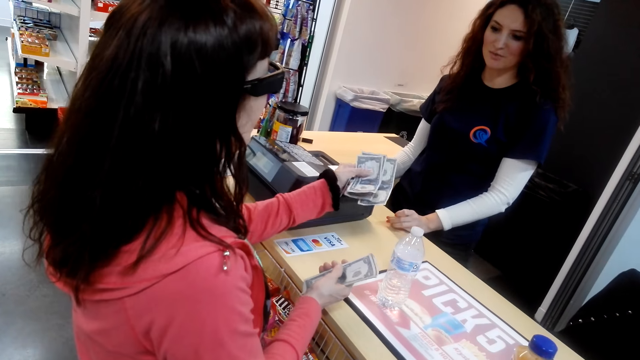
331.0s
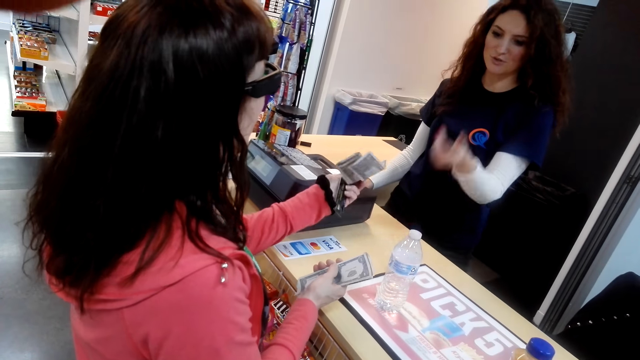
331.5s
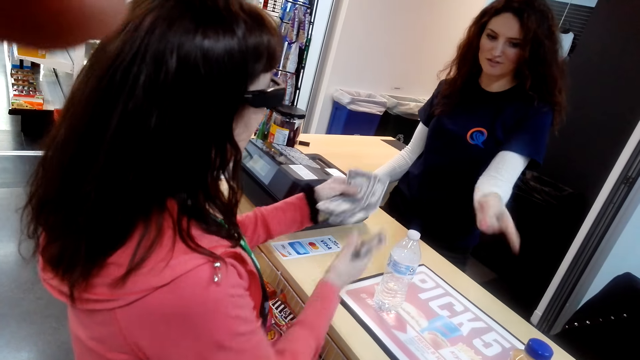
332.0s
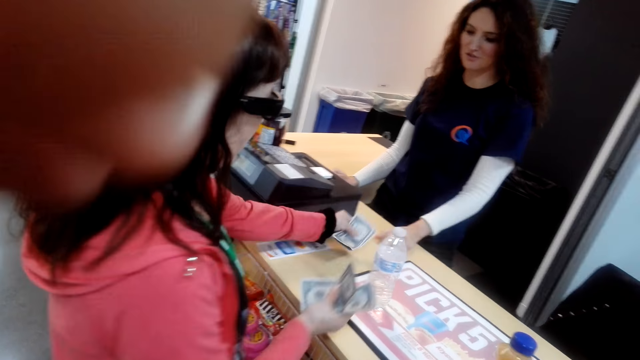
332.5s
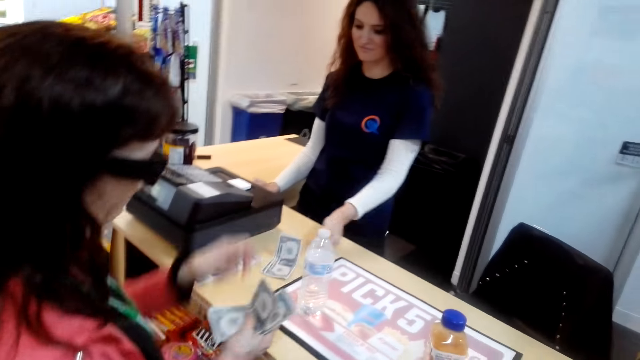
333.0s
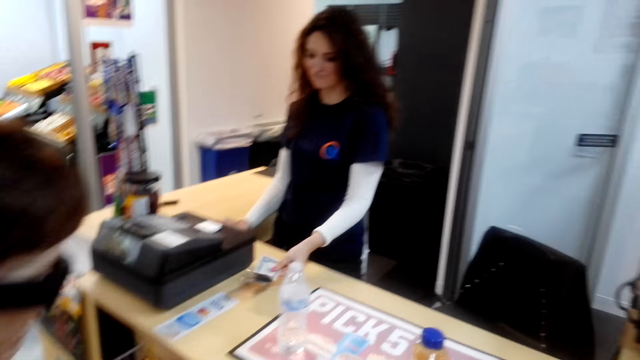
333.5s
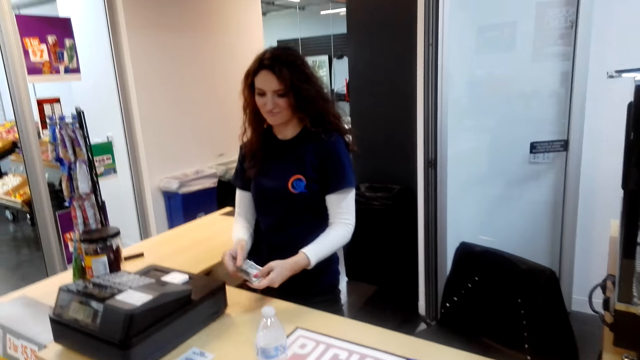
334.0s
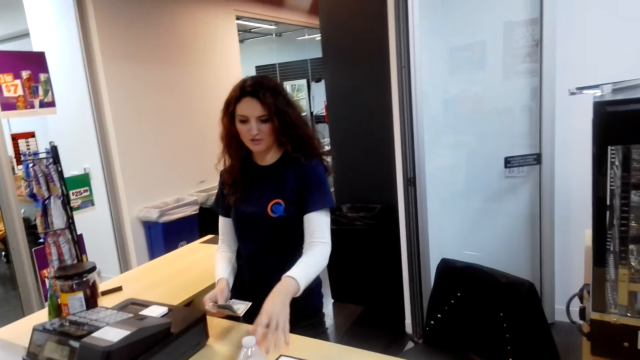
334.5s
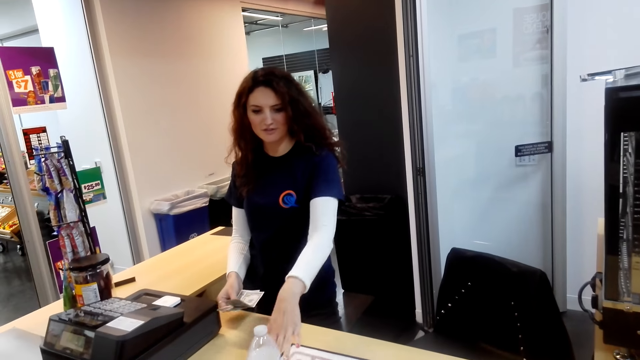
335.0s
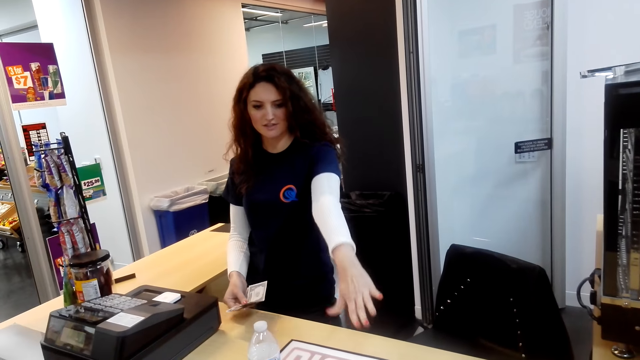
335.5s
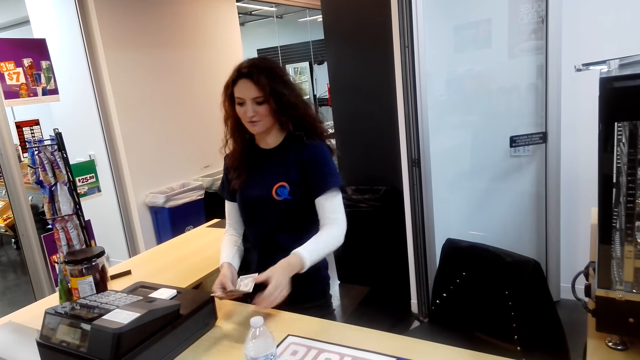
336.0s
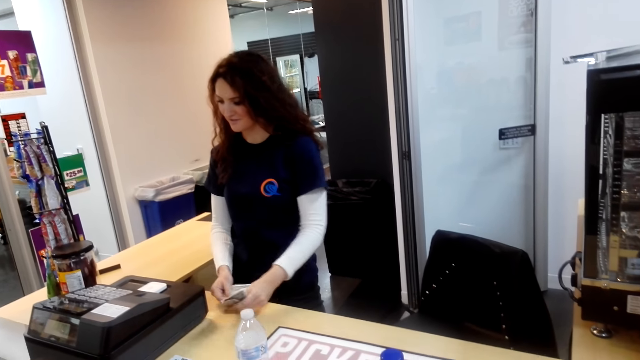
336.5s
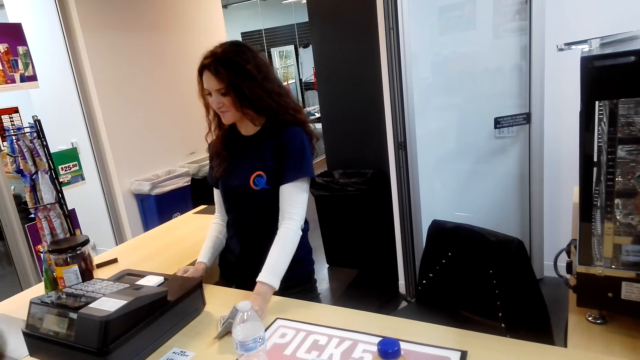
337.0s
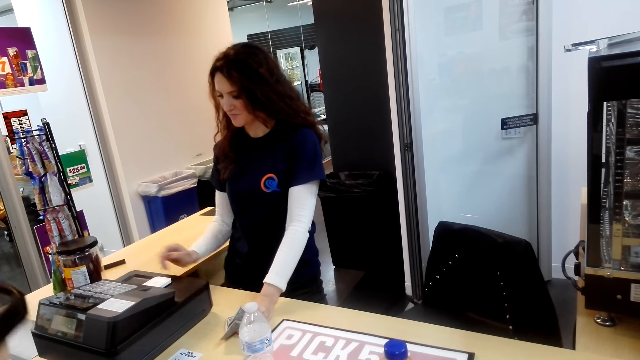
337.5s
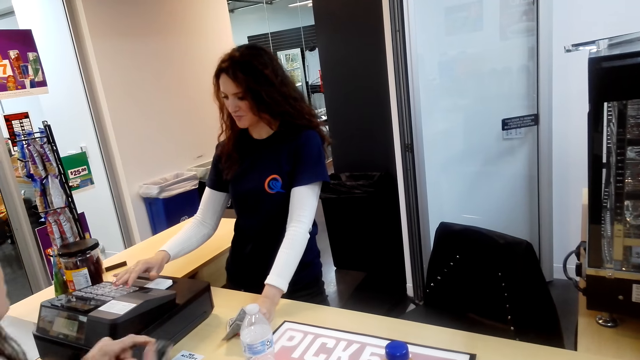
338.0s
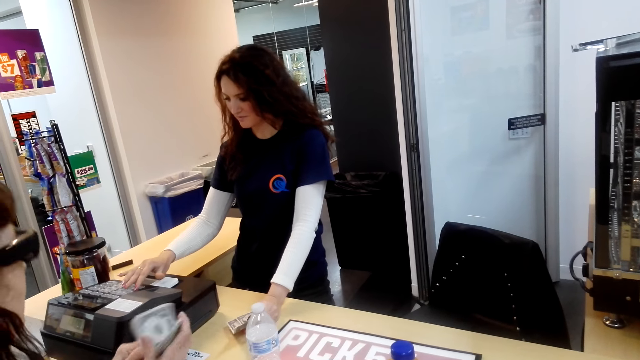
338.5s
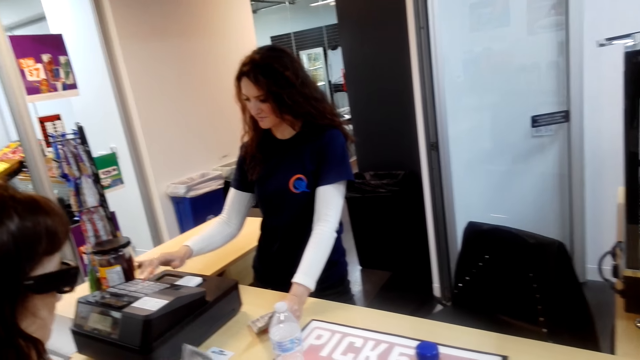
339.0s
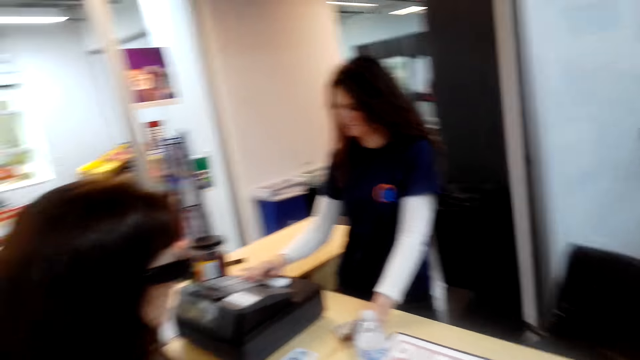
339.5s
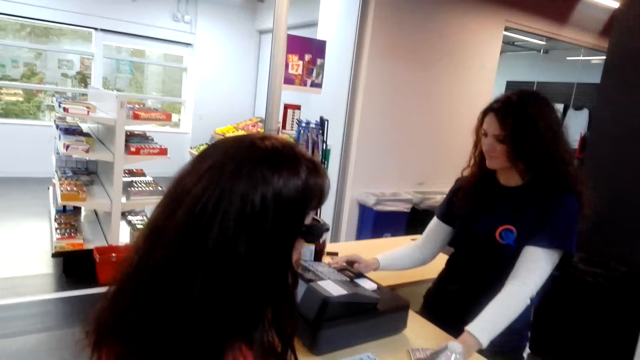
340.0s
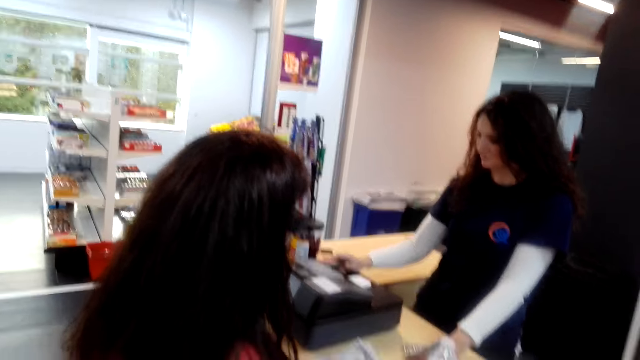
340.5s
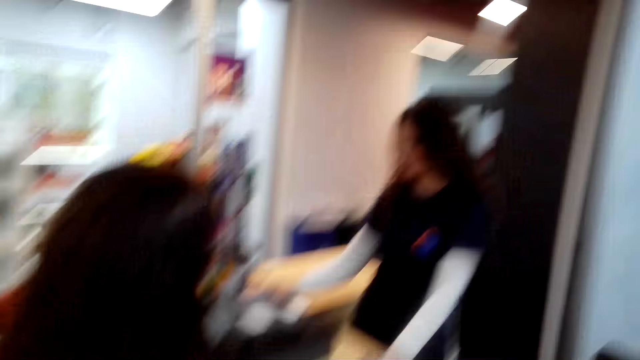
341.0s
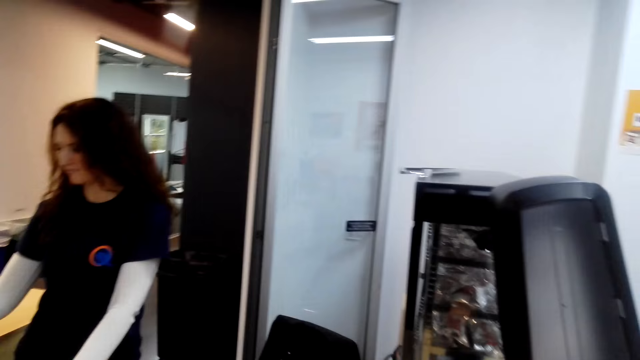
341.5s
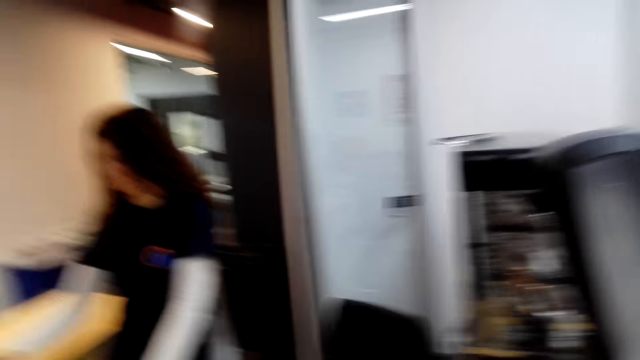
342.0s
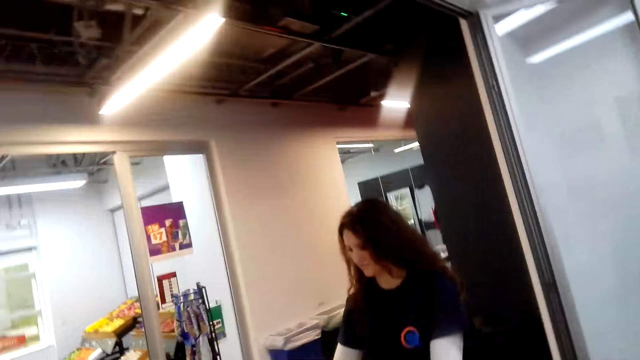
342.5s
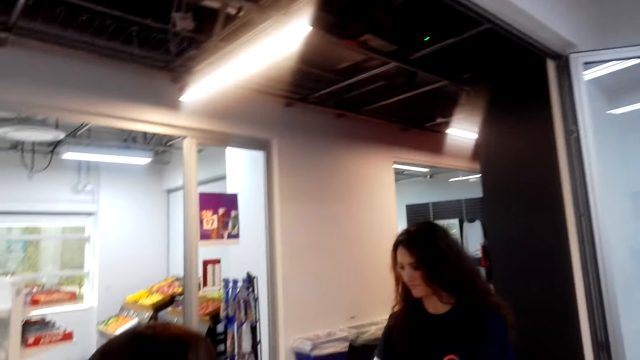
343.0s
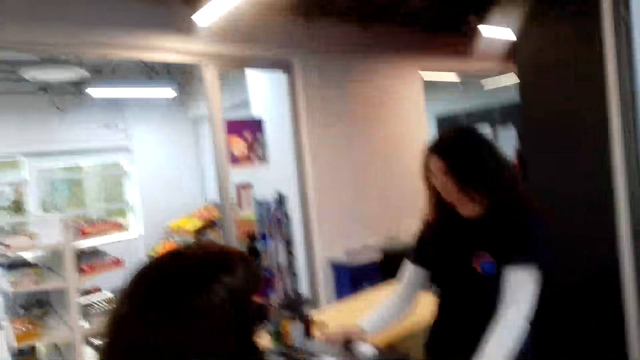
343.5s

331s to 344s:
A woman gives another woman money. The camera wearer adjusts the camera. The other woman converses to the first woman. The other woman talks at the camera wearer. The first woman puts money on the desk. The first woman talks with the other woman. The other woman takes money. The other woman points at the desk. The other woman presses the buttons at the keyboard. The first woman talks with the other woman. The camera wearer looks around. The first woman talks with the other woman again.

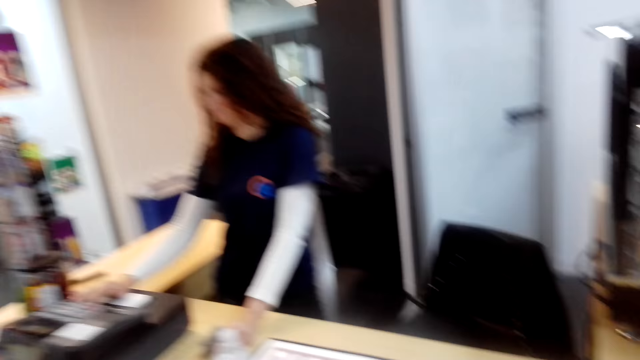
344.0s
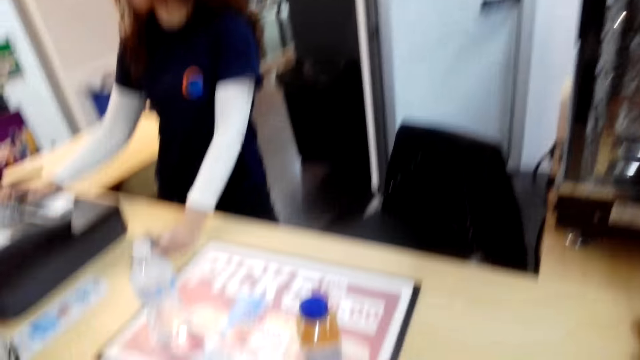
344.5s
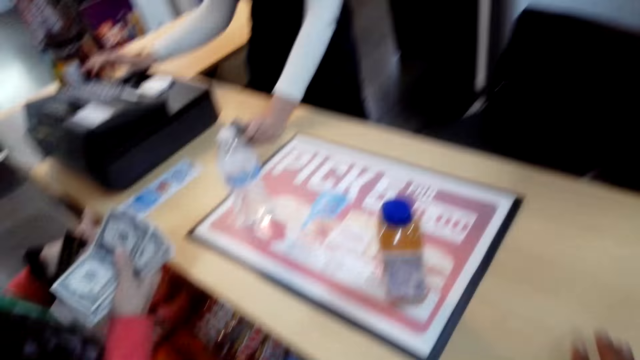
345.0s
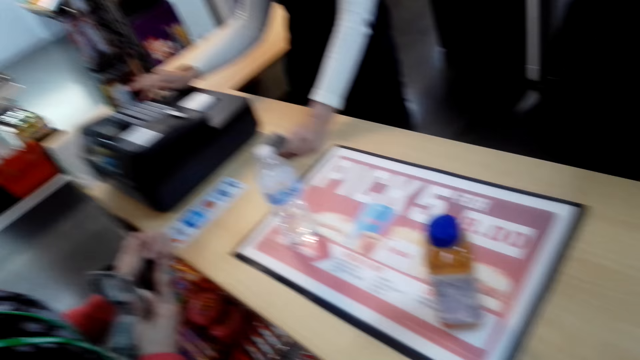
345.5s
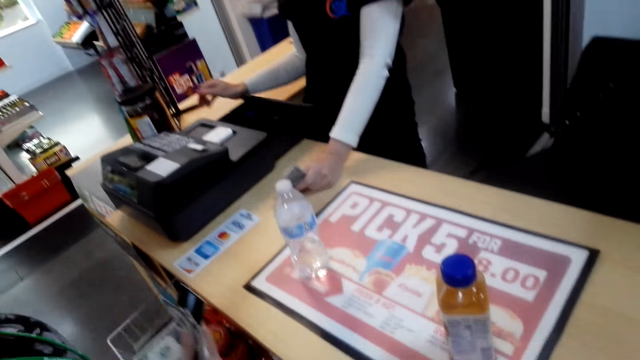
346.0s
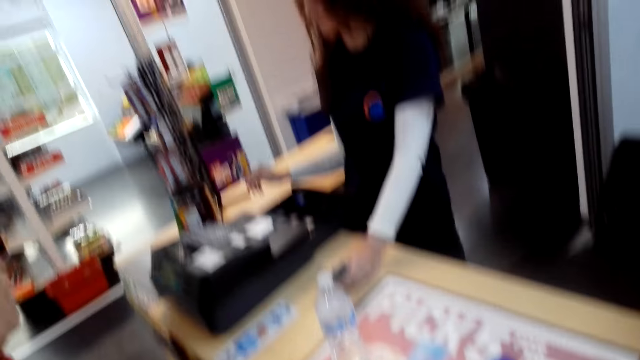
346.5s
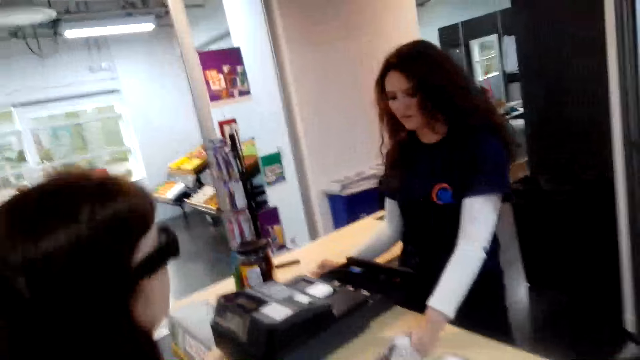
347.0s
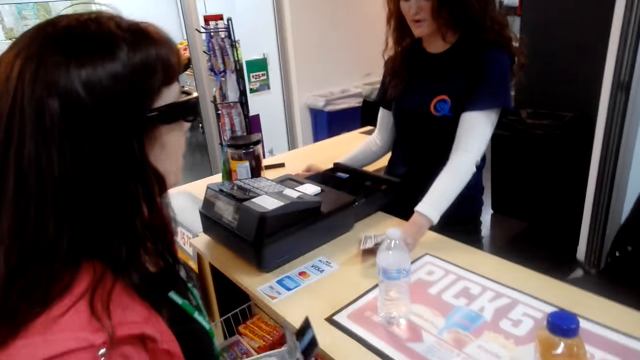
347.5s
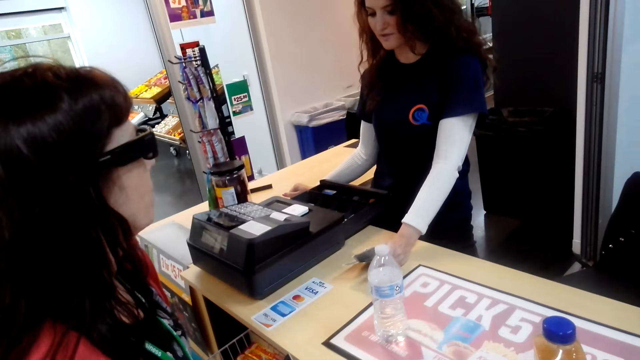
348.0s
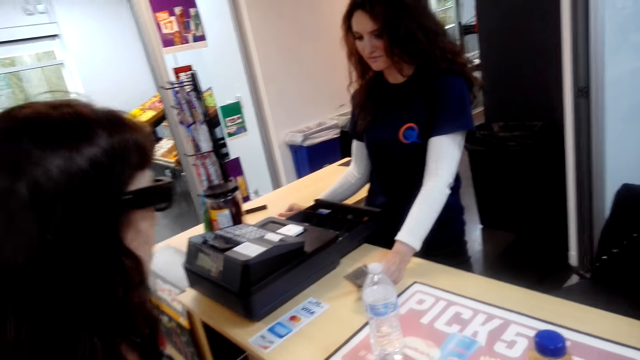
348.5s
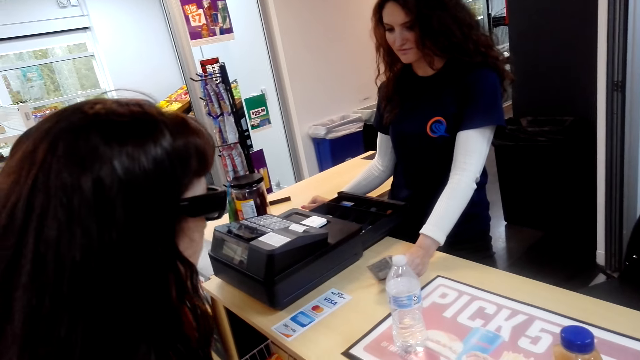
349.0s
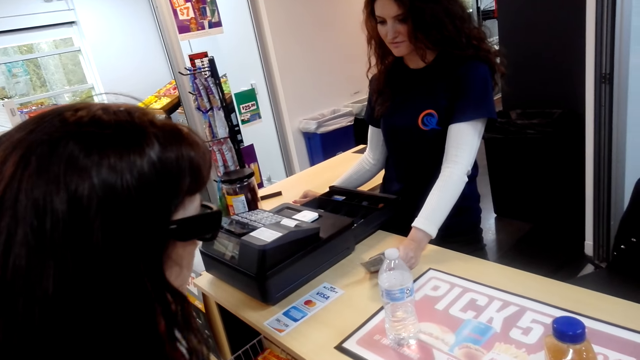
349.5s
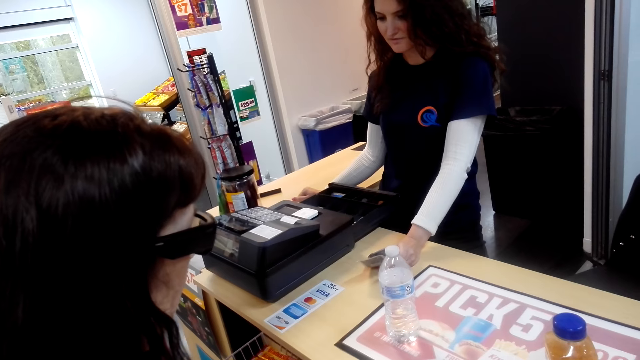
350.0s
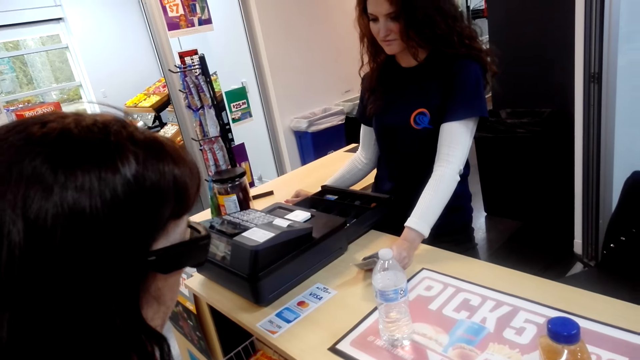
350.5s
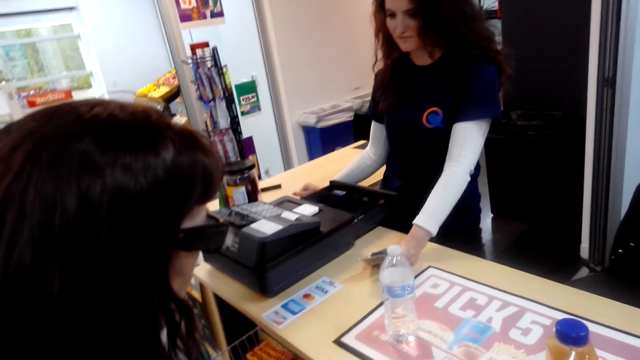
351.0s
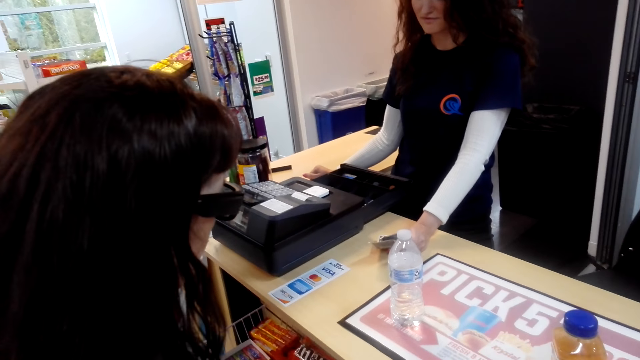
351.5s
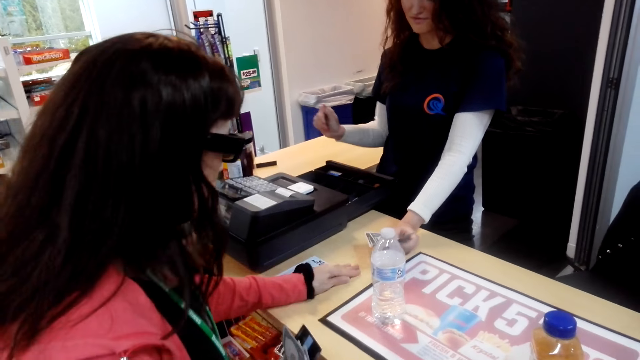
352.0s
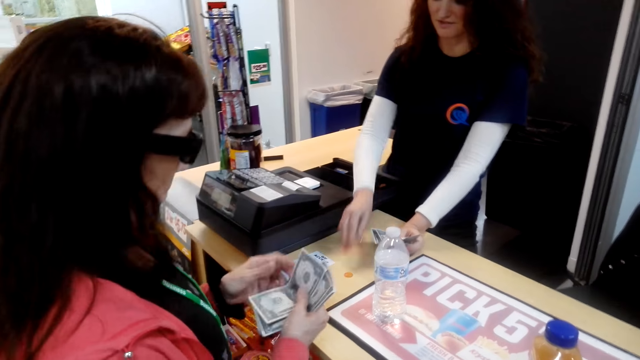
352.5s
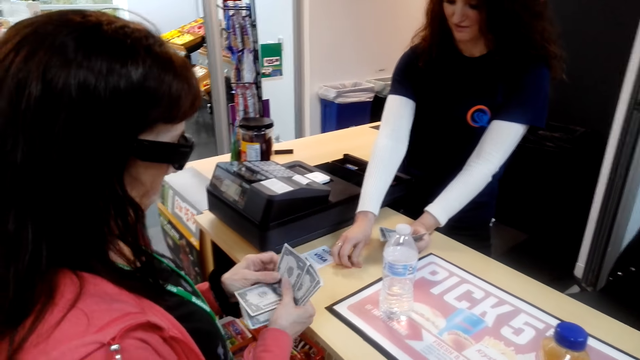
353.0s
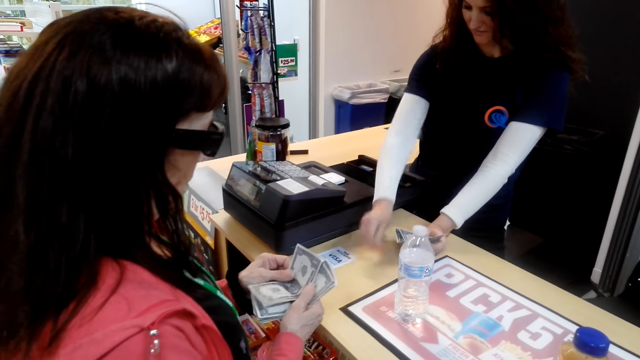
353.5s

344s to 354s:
A woman converses to another woman. The camera wearer looks at the desk. The first woman puts the card on the right hand. The first woman converses to the other woman again. The camera wearer talks with the first woman. The first woman puts a coin on the desk. The first woman gives the other woman some money. The other woman takes a coin. The first woman takes a note.
